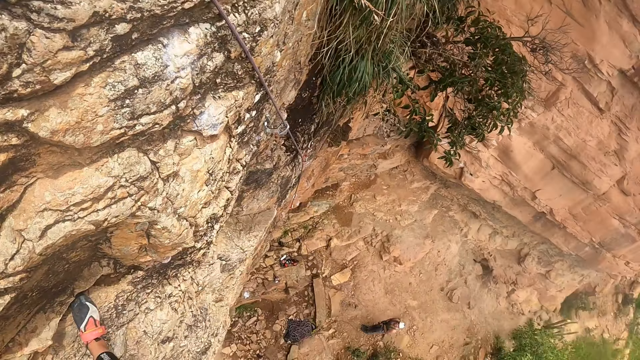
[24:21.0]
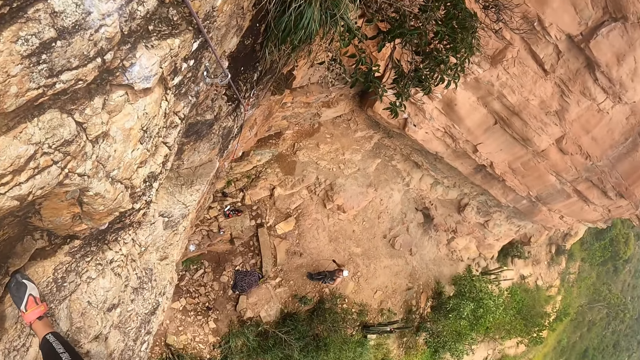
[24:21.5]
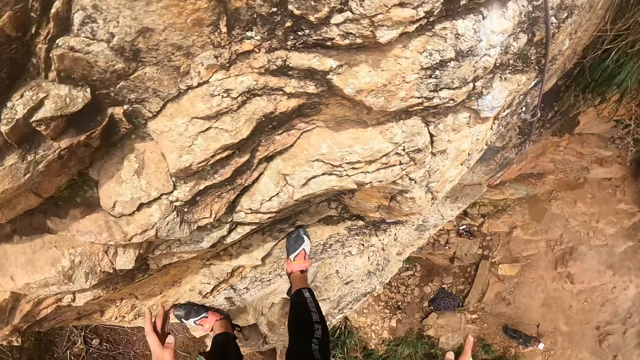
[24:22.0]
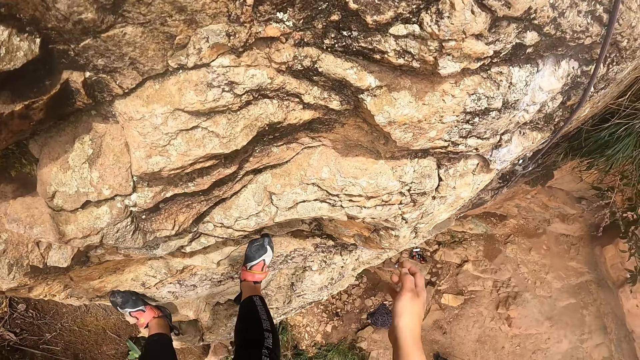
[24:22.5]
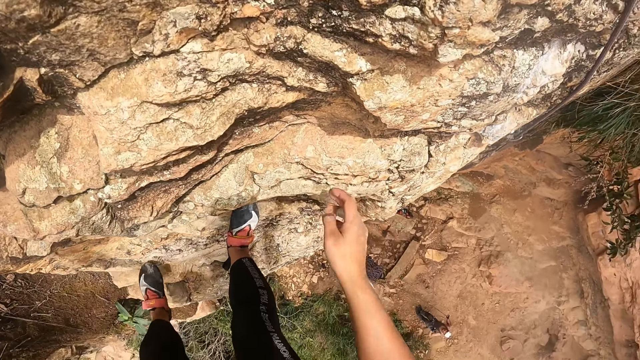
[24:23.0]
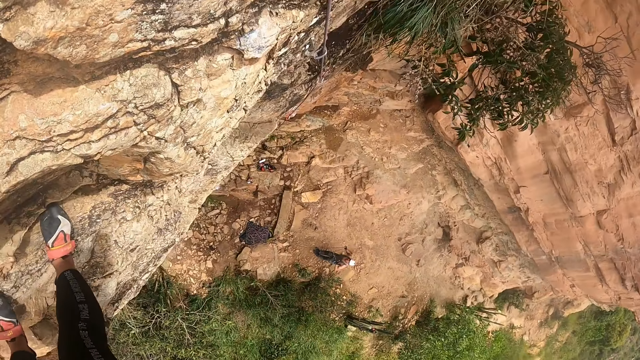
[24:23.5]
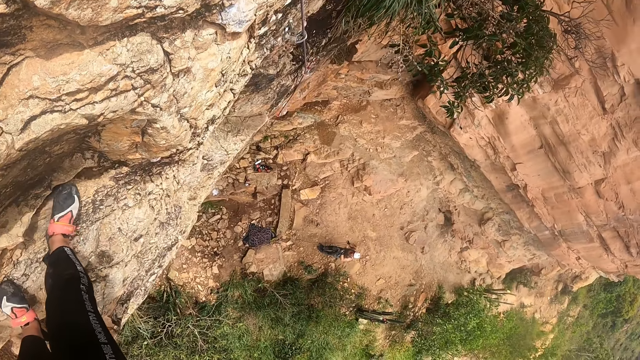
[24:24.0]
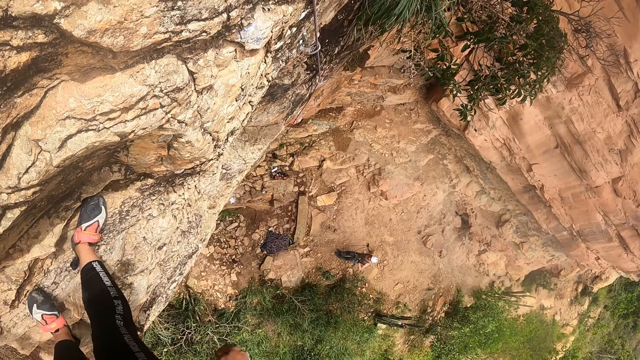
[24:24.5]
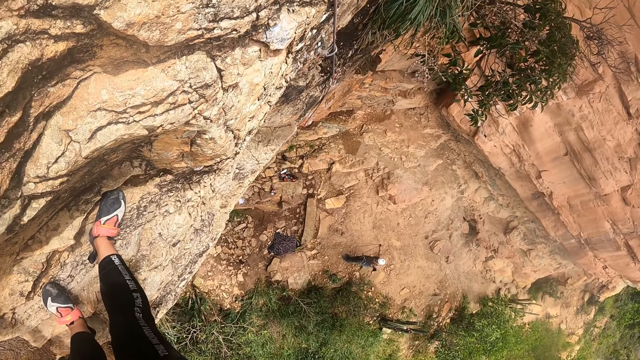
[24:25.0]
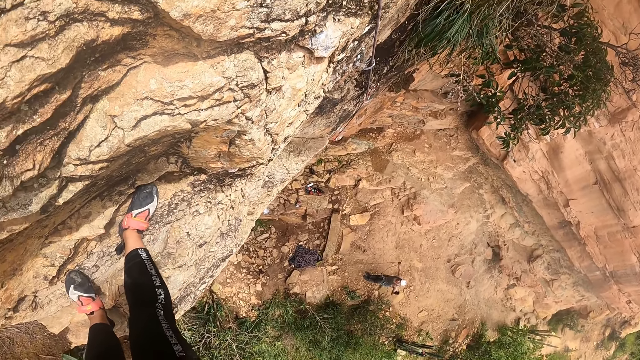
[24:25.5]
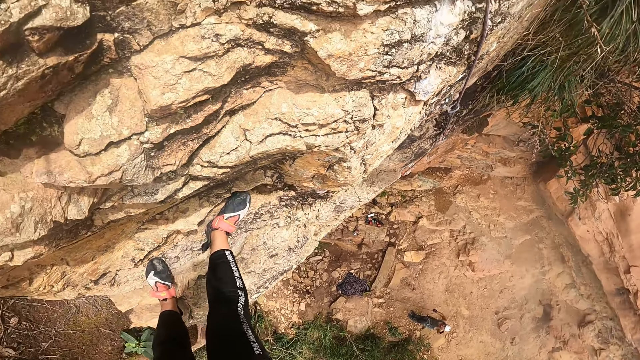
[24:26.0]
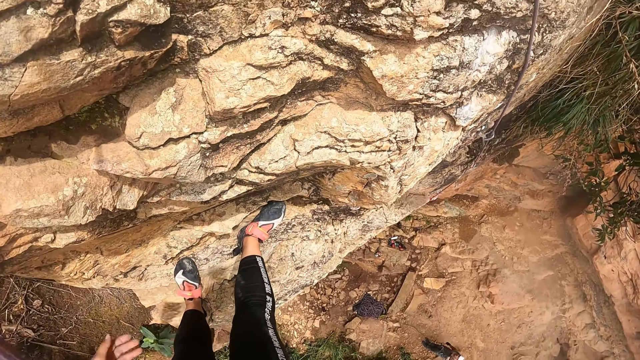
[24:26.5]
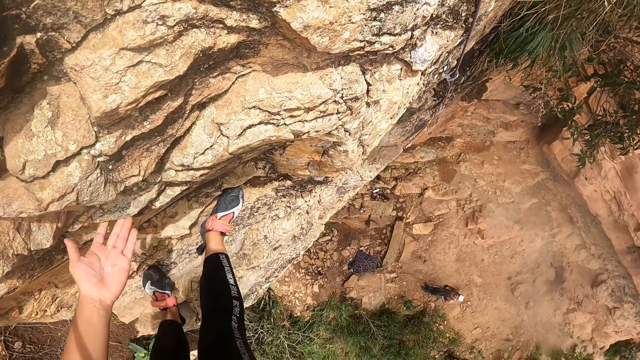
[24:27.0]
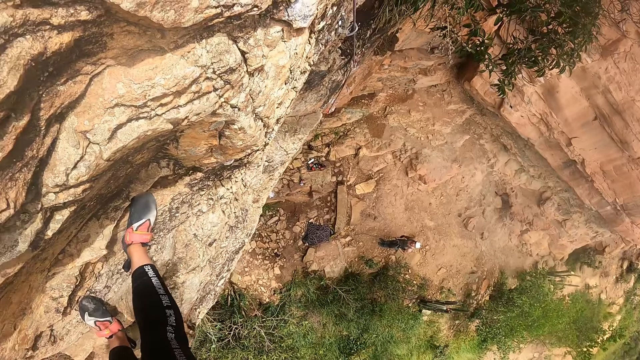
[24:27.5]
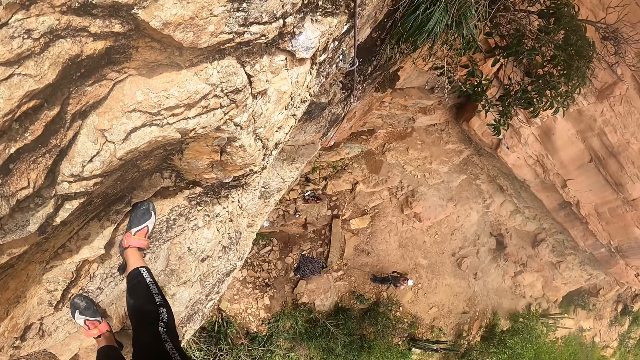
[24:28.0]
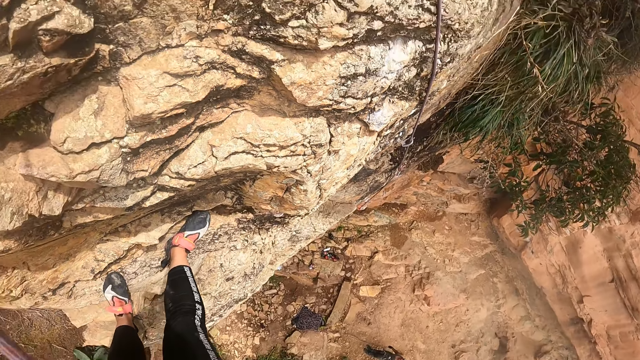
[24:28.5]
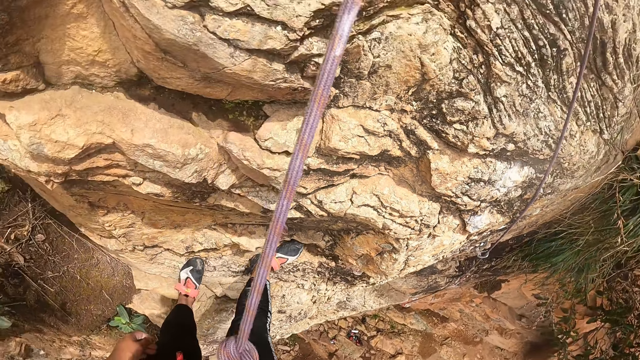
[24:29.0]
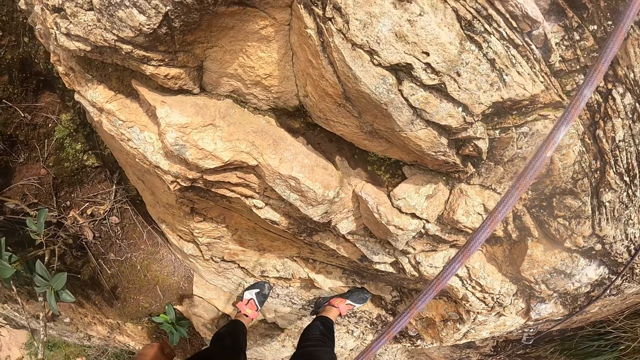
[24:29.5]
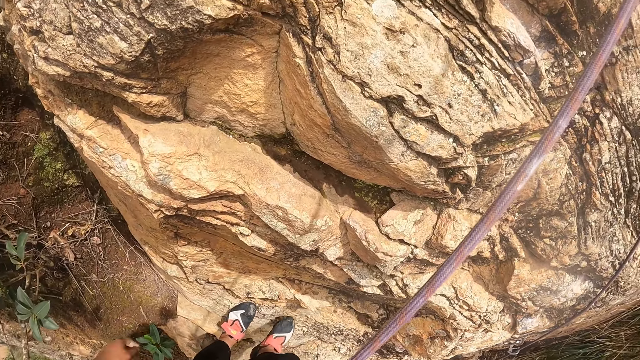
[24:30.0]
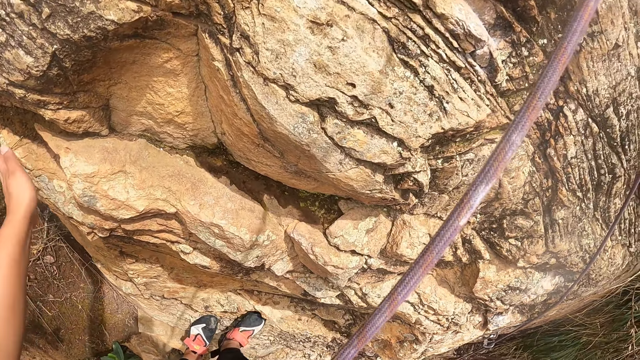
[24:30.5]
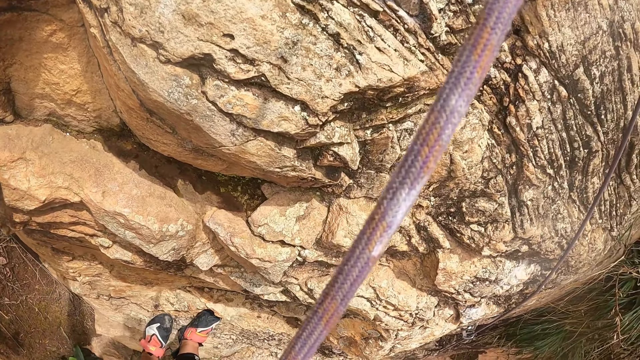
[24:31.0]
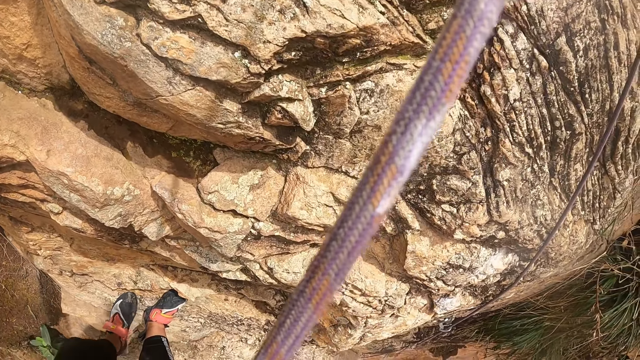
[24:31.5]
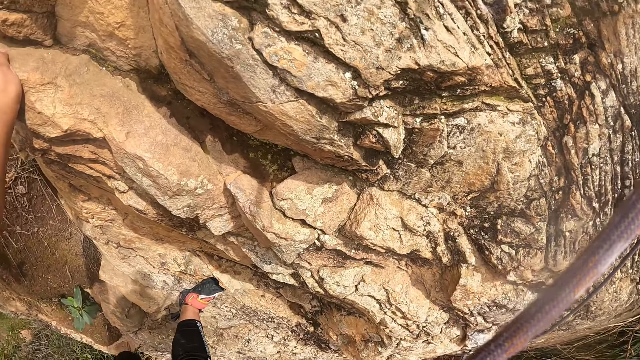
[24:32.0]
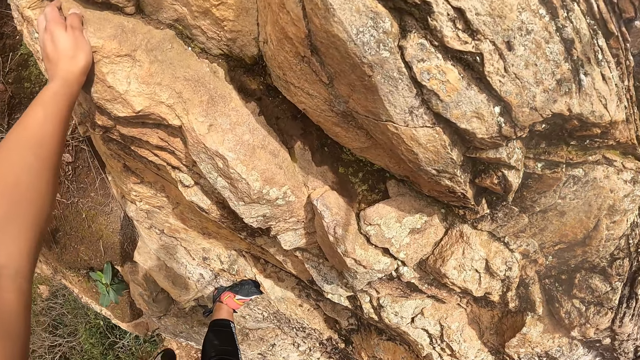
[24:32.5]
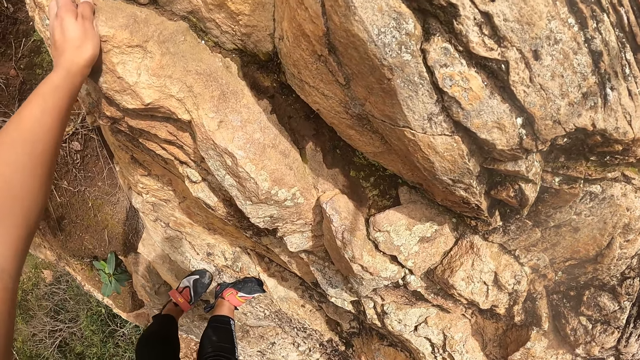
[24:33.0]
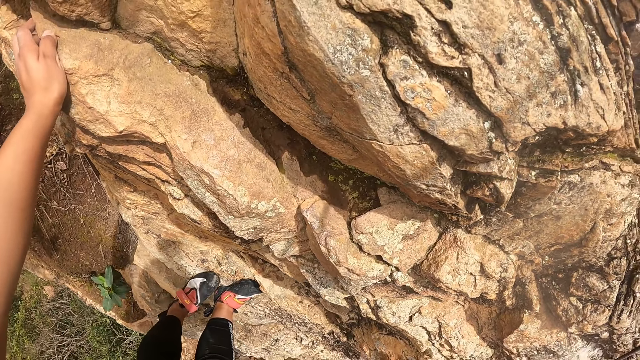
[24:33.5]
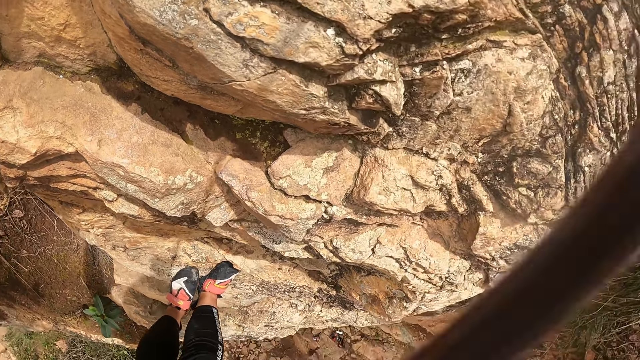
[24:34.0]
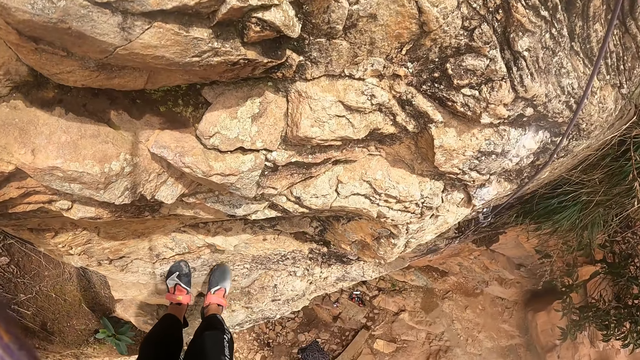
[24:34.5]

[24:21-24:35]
The camera wearer looks around. They place hands on the mountain wall. They look around.

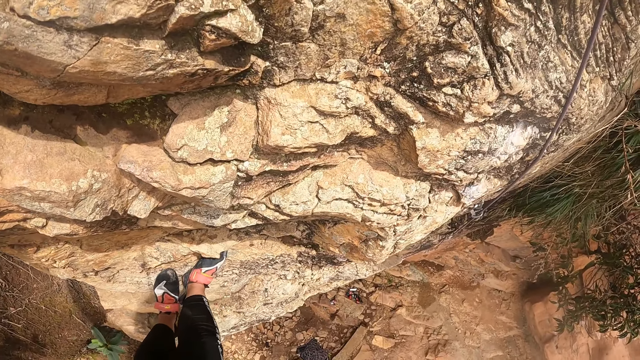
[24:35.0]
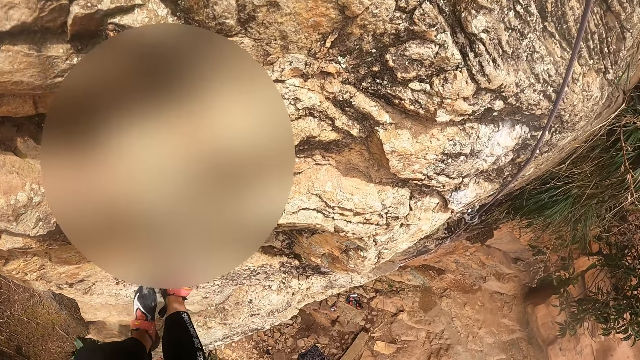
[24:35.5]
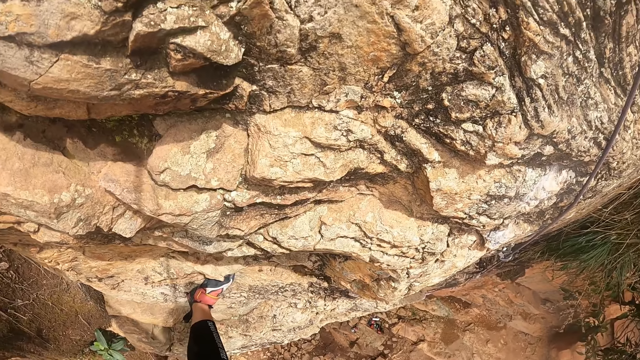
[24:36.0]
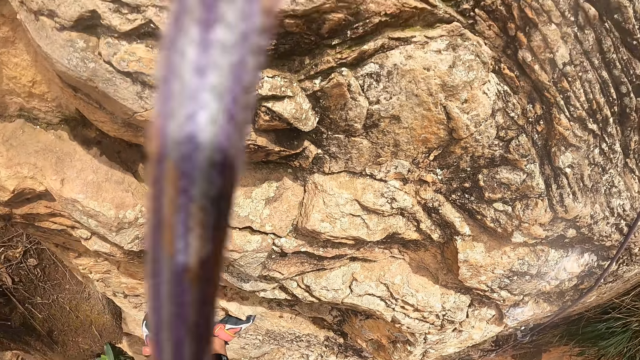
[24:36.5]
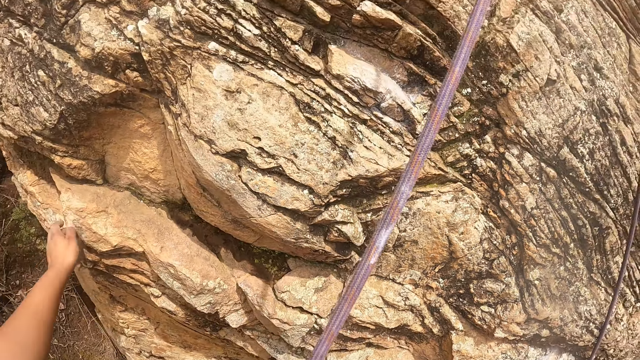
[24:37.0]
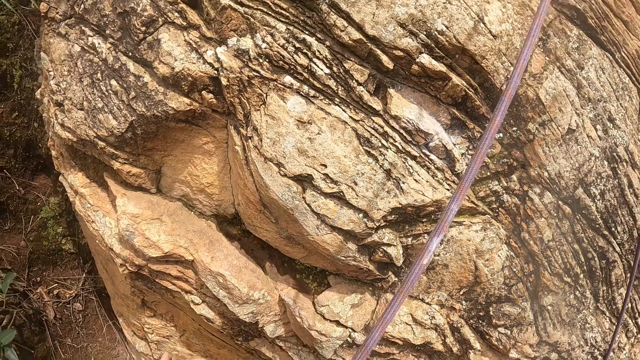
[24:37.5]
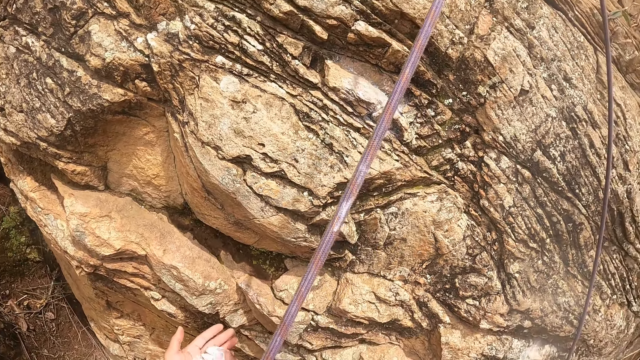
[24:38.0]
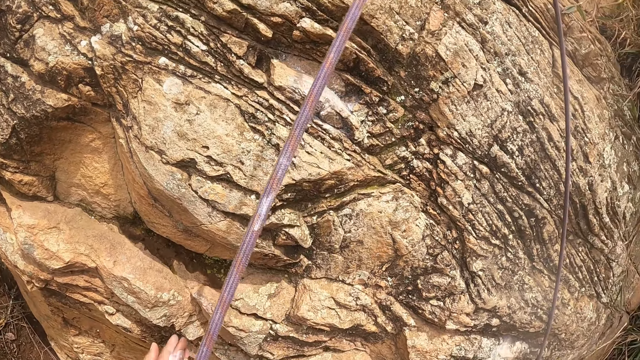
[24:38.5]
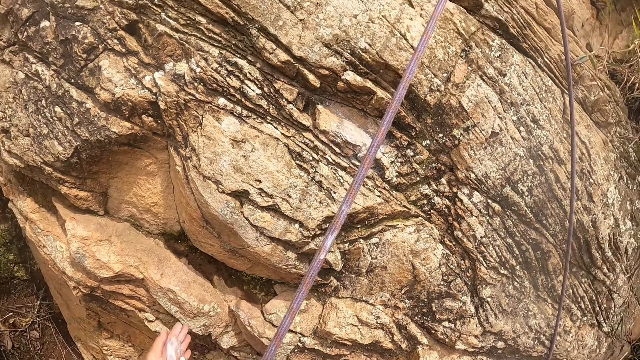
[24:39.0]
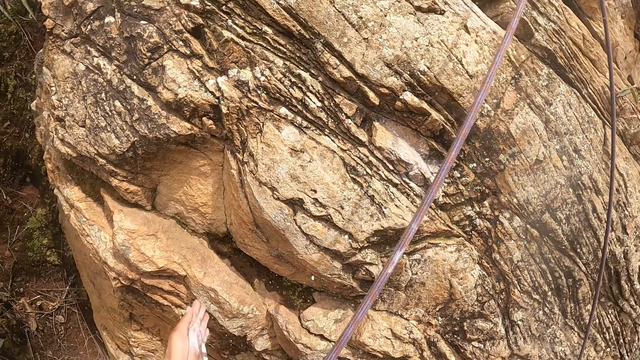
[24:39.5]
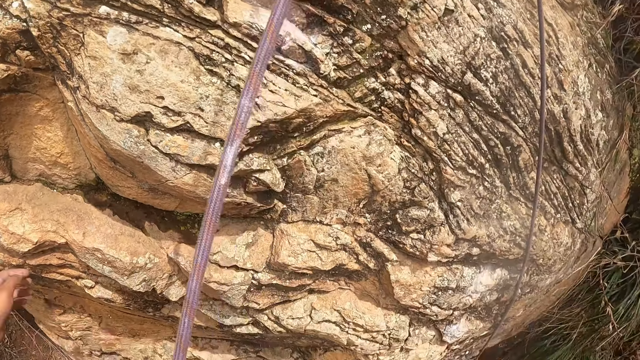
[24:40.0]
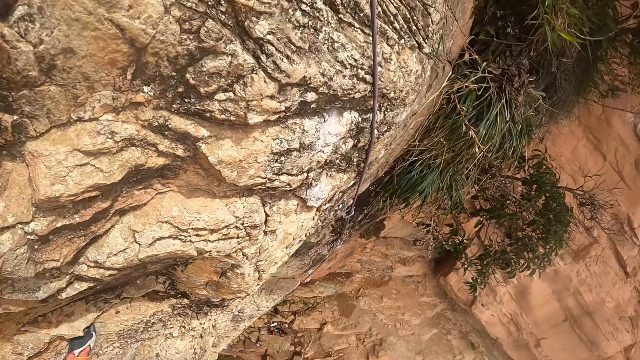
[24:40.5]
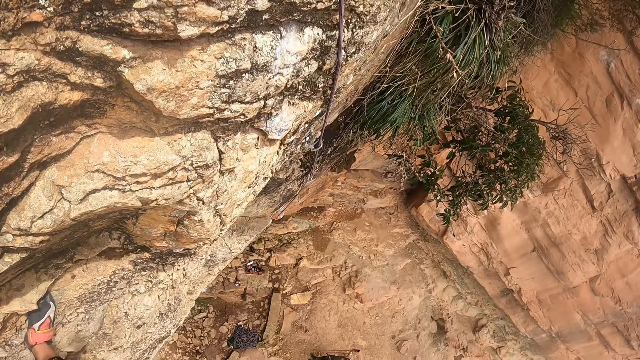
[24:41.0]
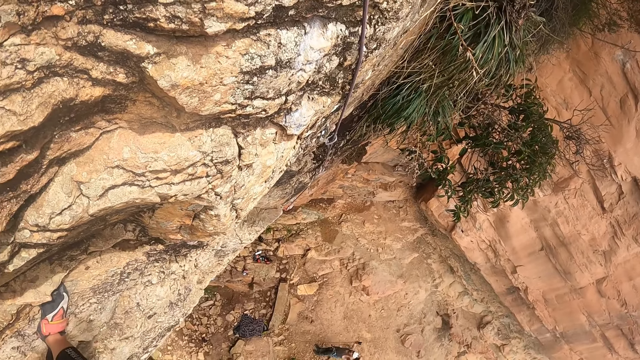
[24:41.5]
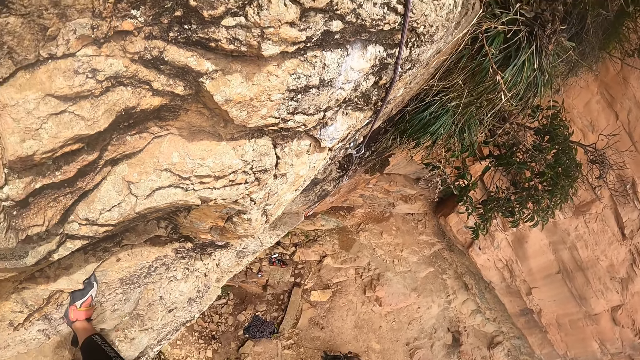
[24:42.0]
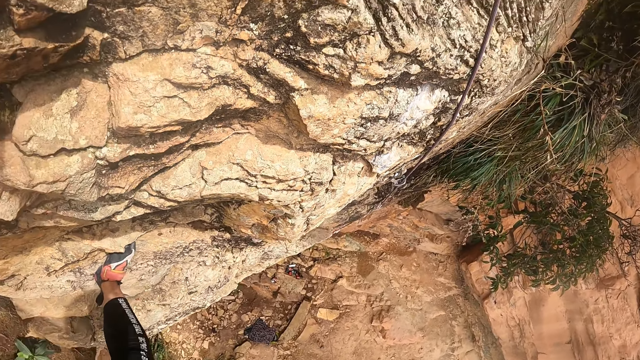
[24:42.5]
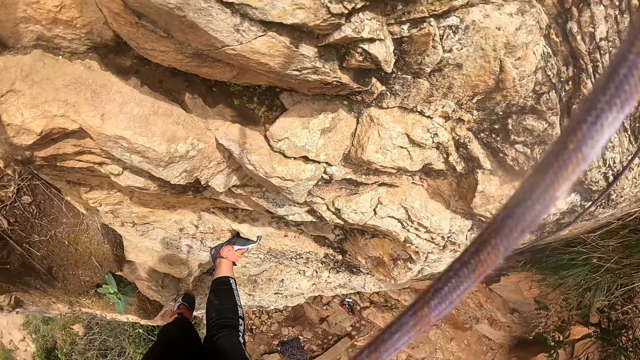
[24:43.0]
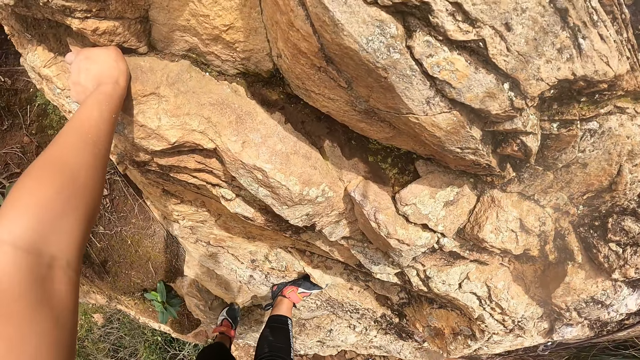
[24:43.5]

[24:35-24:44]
The camera wearer removes the left hand from the wall of the mountain. They look around.
